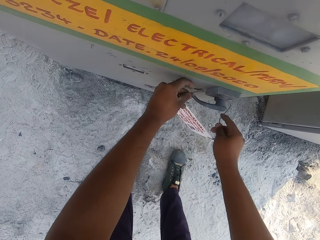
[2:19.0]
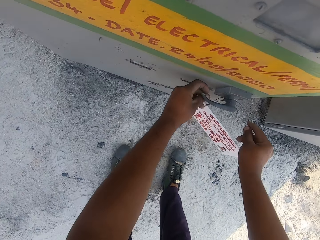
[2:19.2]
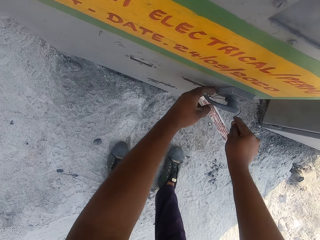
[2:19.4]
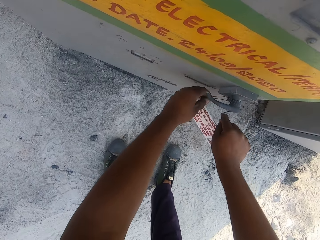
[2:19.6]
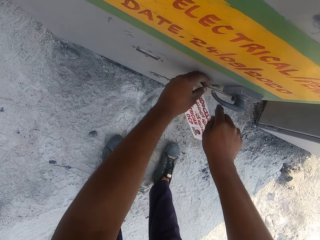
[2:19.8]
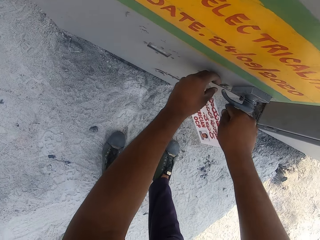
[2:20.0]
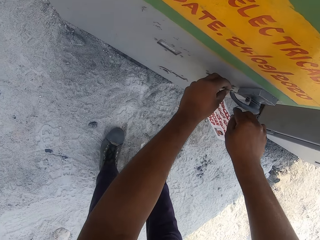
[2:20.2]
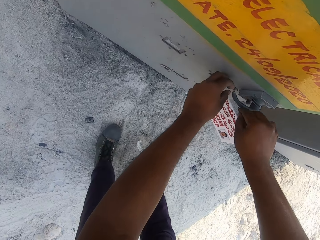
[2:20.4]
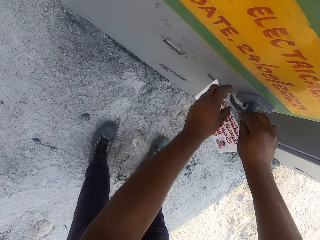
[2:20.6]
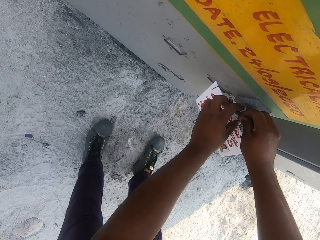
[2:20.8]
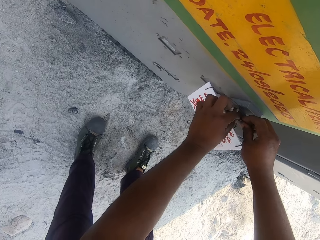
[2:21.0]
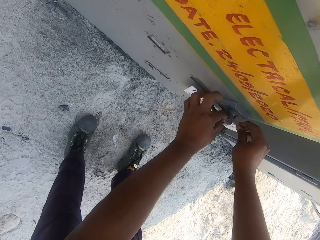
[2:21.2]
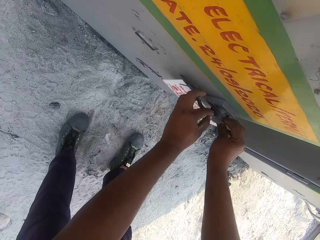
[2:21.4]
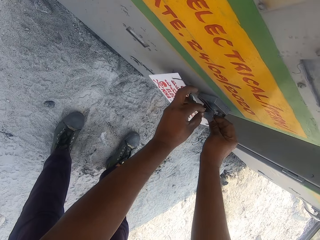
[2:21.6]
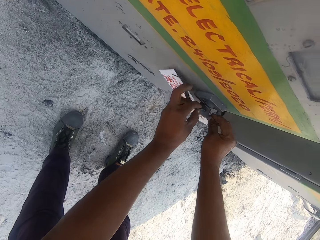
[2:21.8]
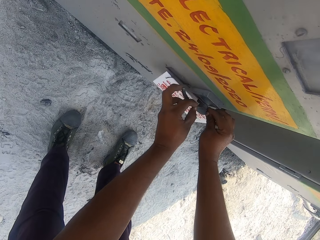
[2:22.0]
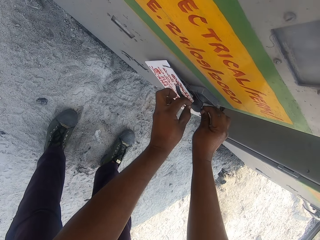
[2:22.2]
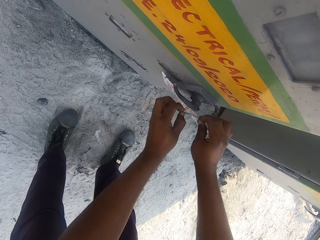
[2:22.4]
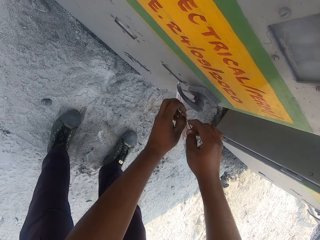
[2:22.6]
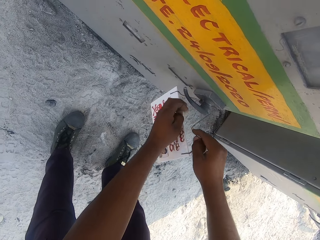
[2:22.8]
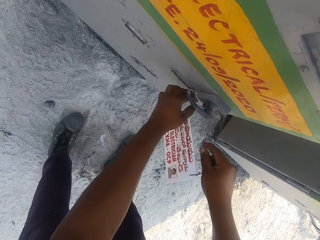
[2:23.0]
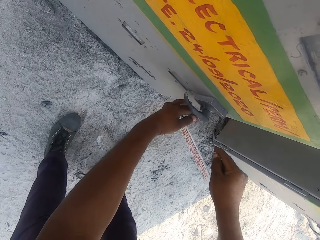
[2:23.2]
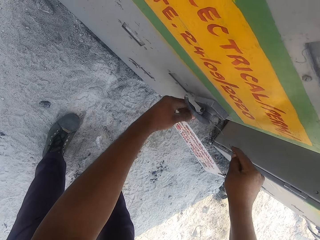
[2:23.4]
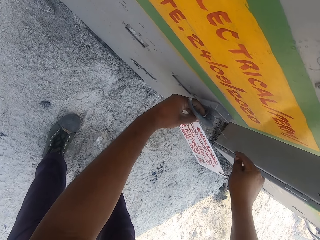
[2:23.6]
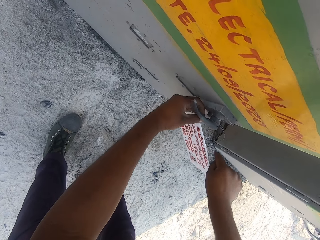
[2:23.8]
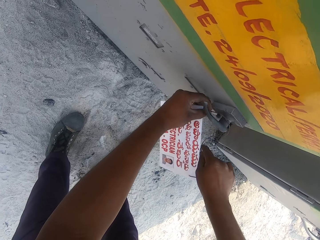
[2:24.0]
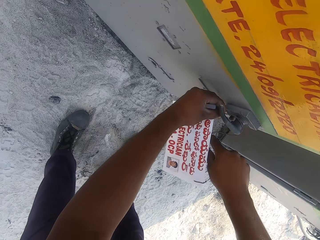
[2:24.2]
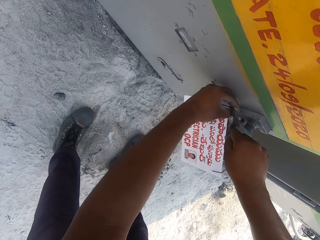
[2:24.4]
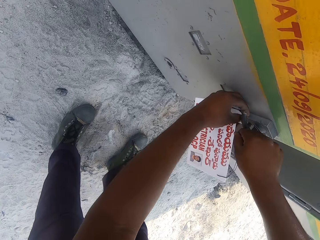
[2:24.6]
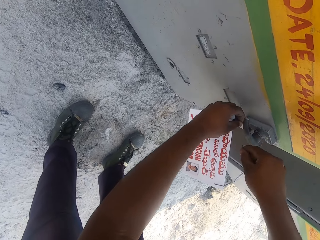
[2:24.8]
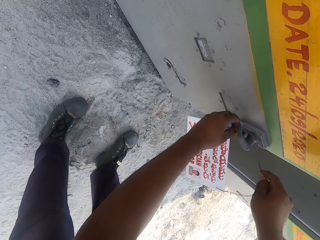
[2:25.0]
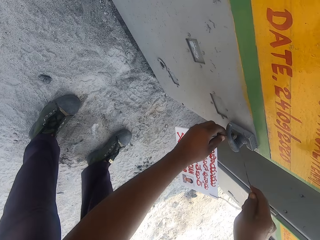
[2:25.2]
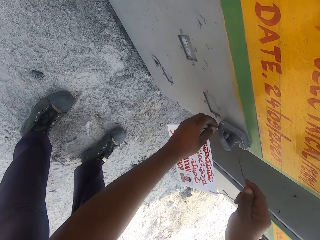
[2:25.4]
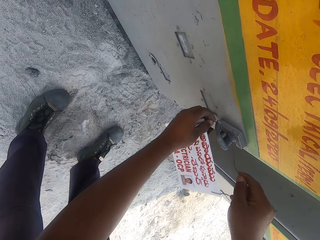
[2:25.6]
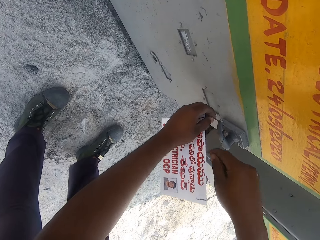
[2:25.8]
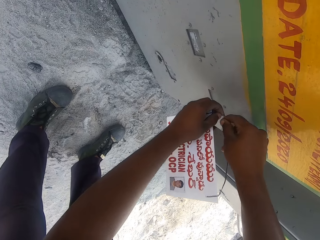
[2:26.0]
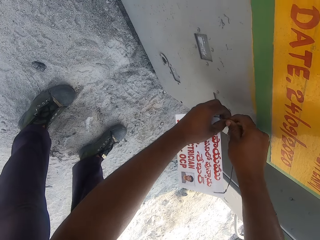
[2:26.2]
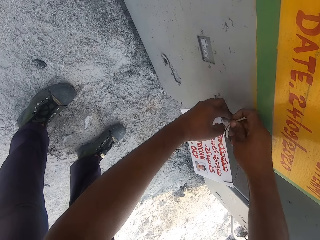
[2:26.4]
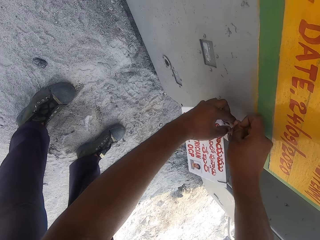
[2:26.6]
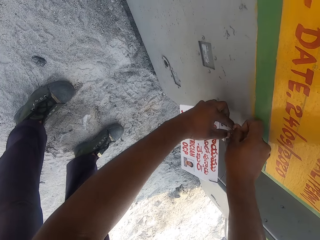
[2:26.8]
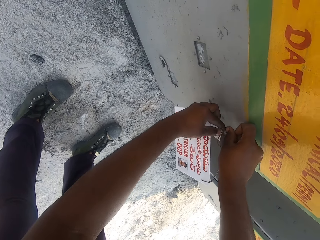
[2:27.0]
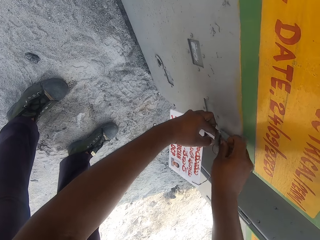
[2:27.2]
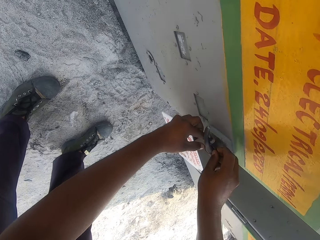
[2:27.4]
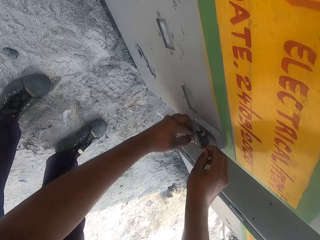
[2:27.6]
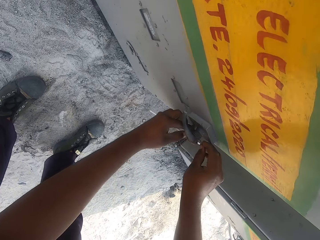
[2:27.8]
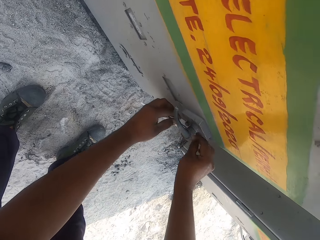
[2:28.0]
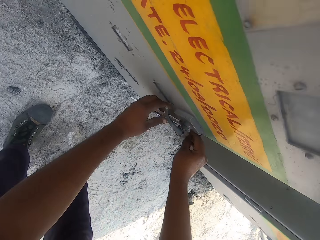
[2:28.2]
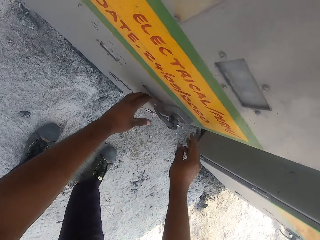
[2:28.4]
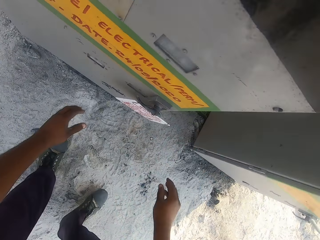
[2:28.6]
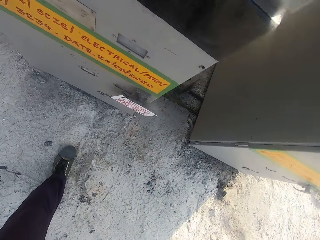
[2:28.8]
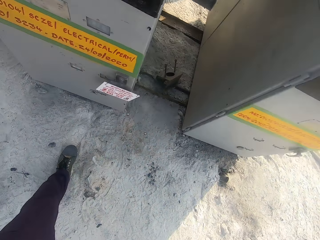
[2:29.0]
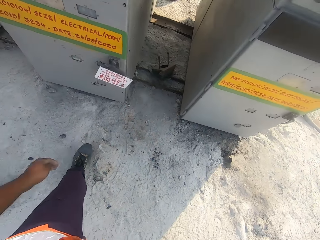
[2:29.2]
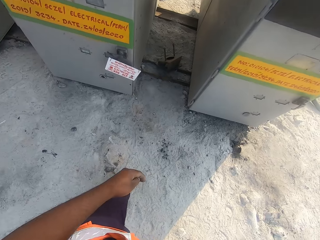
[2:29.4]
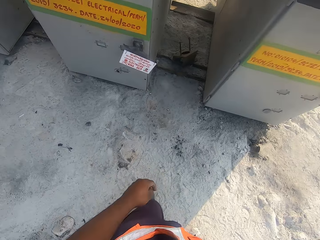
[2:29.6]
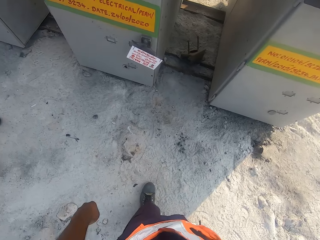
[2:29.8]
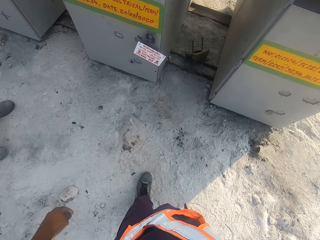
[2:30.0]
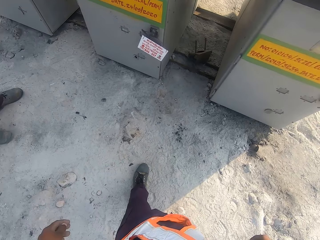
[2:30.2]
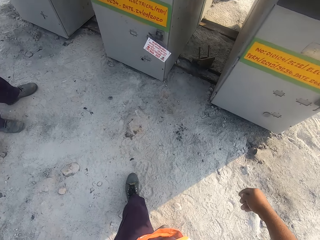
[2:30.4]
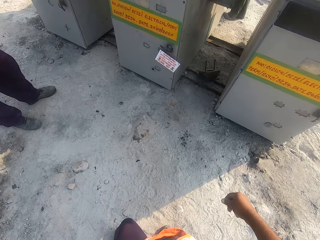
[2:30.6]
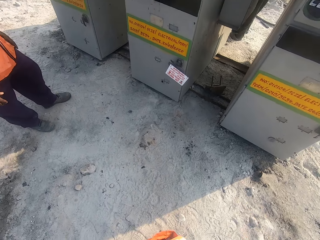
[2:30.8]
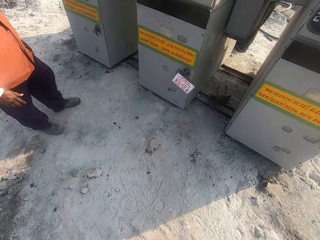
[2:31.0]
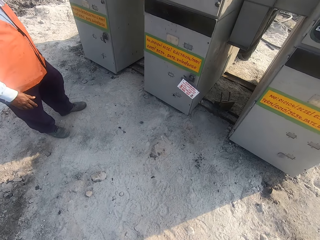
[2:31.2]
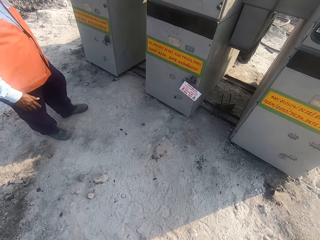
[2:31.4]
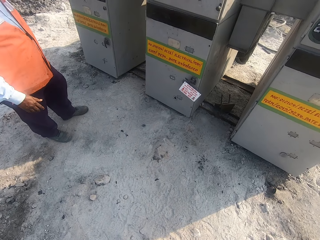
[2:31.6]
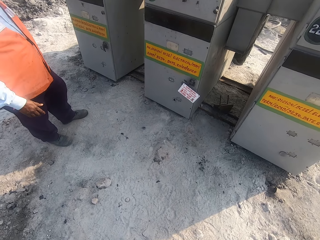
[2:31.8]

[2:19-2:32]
The camera wearer ties the sign board thread on the regatron power supply door handle. They walk back.

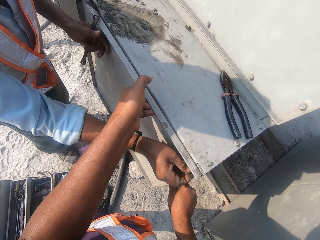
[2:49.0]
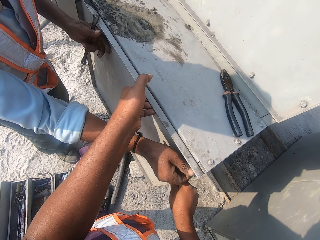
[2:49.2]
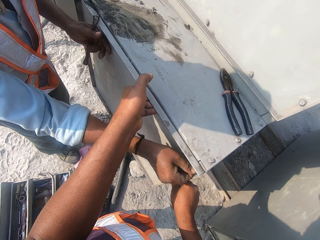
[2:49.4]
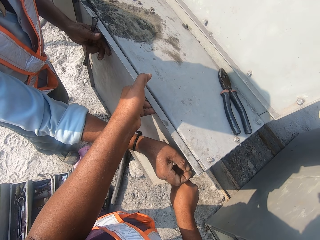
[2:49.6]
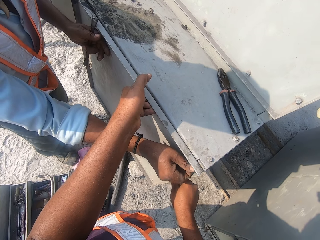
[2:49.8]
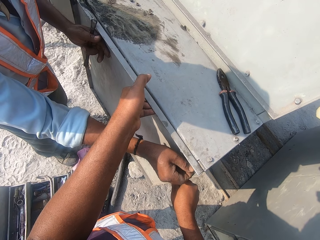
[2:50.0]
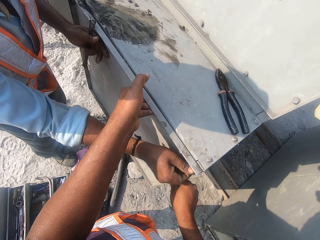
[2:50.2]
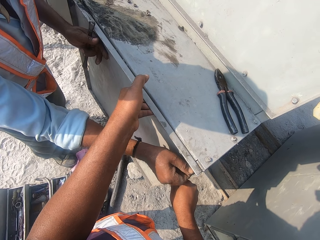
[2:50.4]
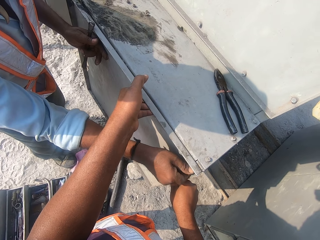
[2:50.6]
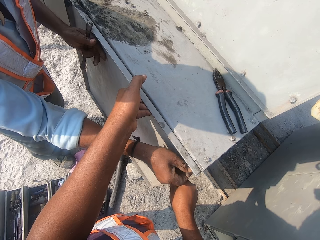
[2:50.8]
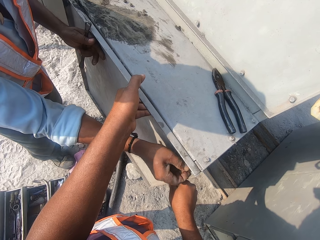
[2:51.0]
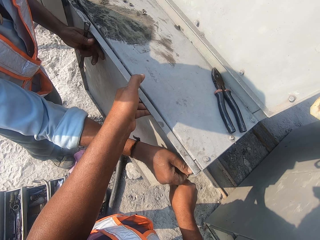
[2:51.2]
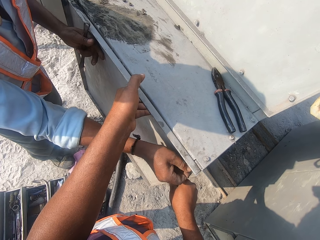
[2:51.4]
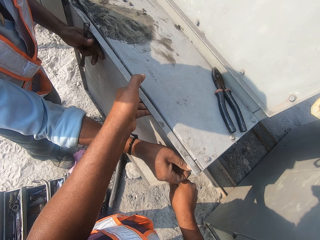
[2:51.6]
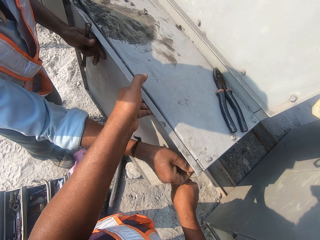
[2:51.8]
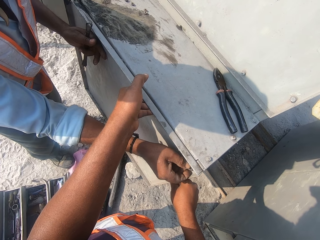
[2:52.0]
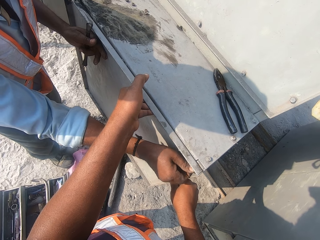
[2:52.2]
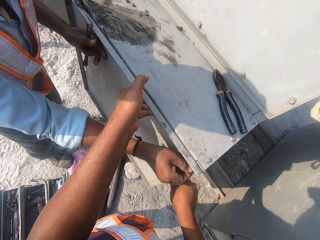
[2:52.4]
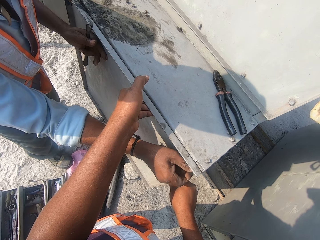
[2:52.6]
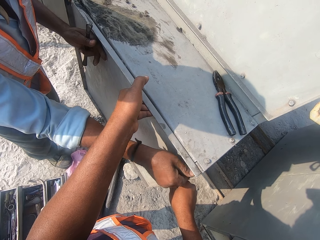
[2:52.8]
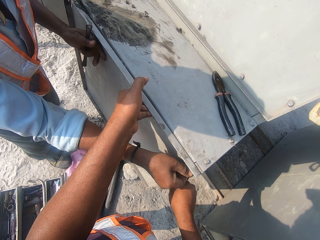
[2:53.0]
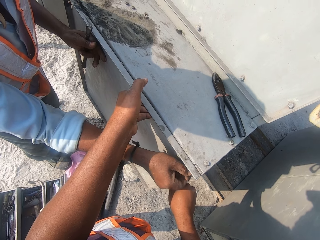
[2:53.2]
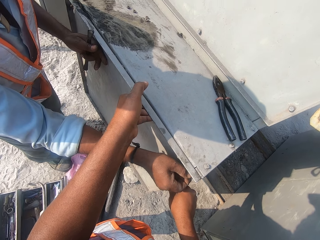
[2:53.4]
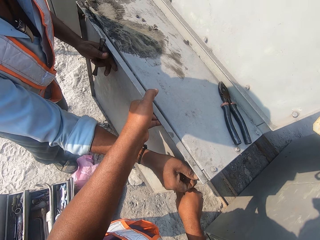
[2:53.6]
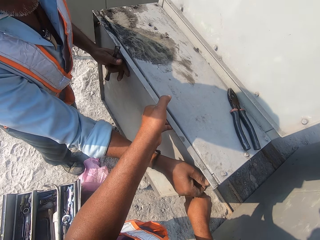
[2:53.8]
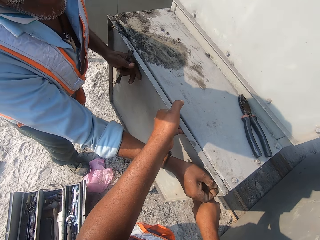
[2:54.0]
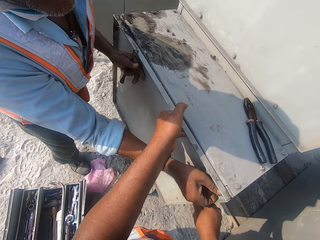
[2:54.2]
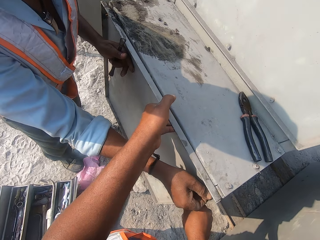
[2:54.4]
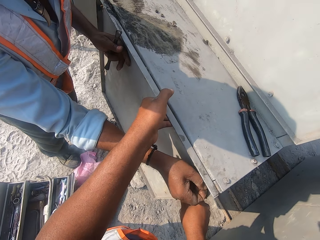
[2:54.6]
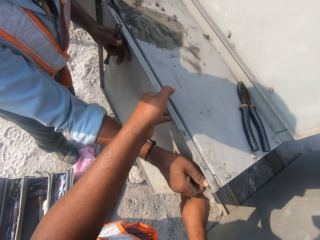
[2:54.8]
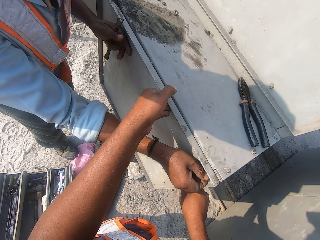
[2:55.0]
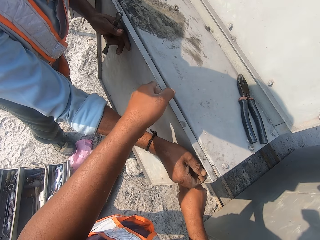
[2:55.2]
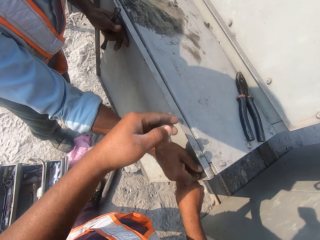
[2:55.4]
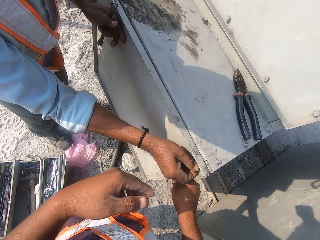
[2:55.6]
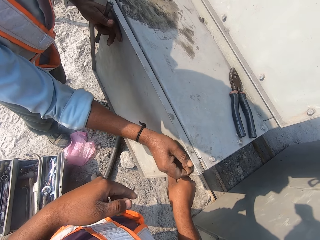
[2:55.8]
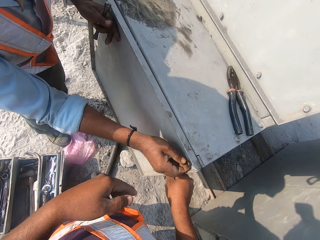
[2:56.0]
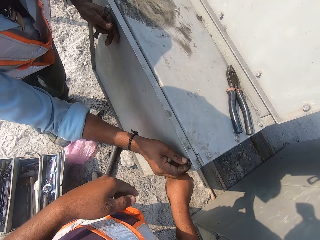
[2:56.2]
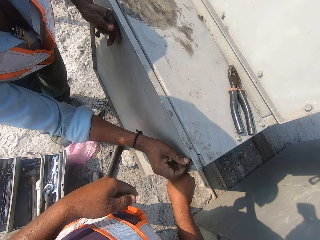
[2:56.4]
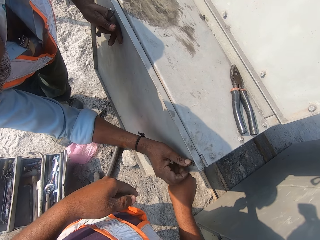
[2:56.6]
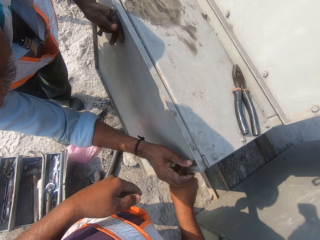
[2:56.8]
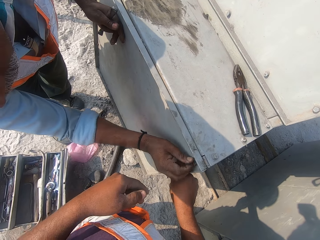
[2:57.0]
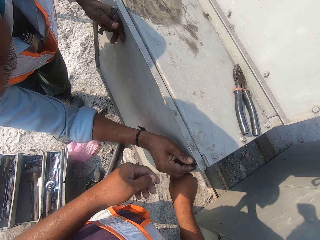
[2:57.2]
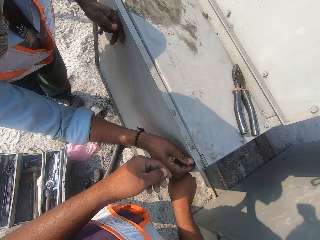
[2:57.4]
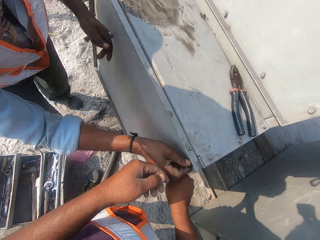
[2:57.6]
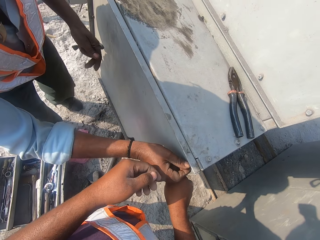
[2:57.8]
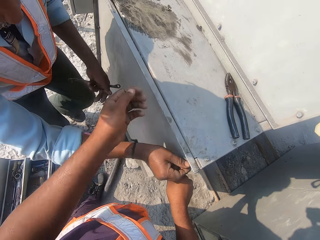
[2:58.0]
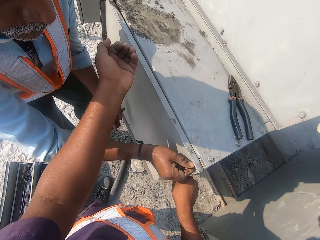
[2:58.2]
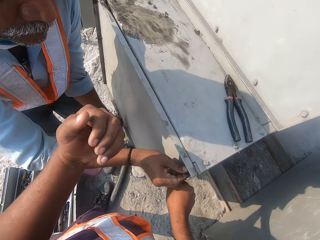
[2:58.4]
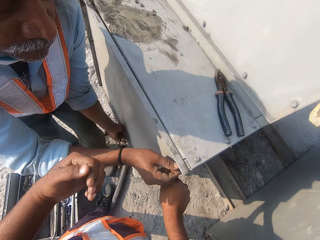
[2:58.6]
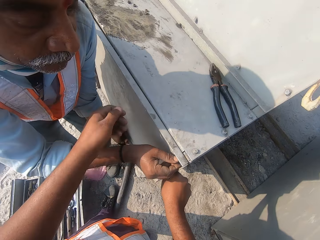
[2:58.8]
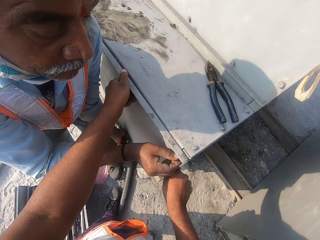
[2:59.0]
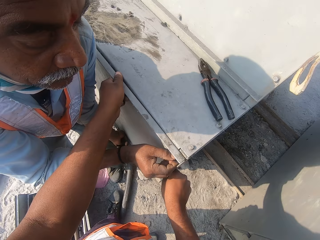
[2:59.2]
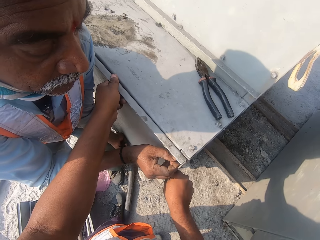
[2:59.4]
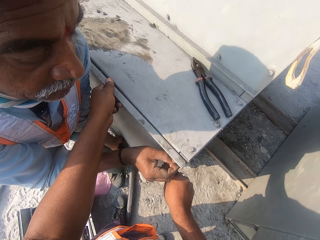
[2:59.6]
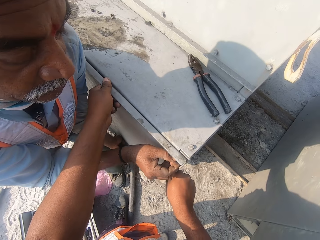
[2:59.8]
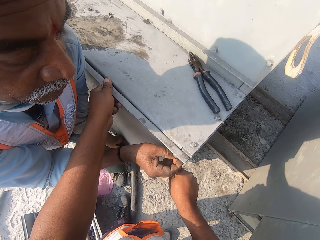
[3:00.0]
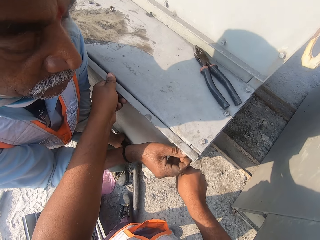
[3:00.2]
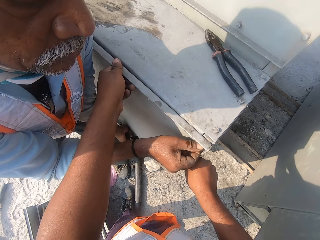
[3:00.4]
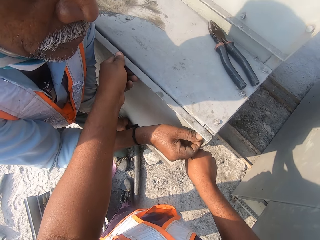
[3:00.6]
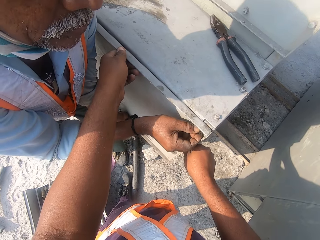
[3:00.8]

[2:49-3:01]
A man opens another bolt on the ventilation pipes housing. The camera wearer converses with the man. They hold the regatron power supply.
